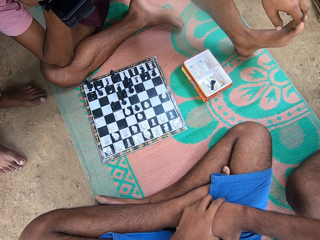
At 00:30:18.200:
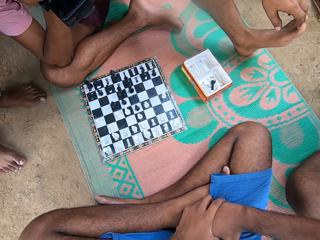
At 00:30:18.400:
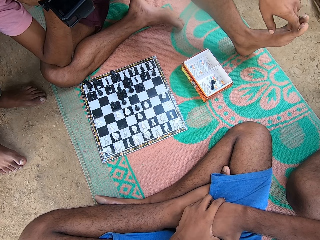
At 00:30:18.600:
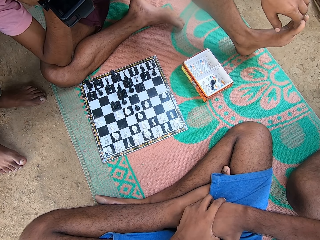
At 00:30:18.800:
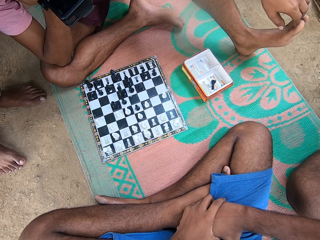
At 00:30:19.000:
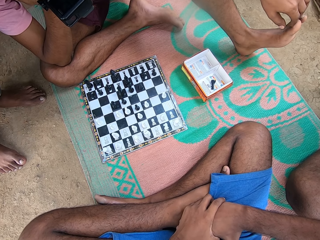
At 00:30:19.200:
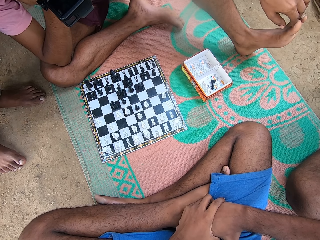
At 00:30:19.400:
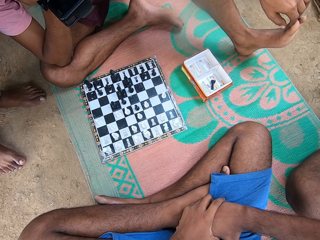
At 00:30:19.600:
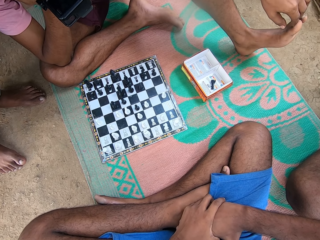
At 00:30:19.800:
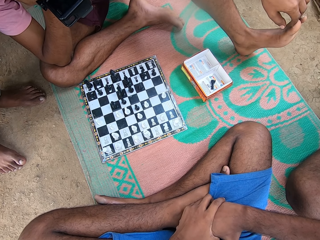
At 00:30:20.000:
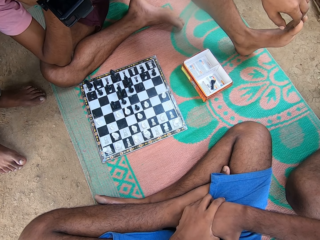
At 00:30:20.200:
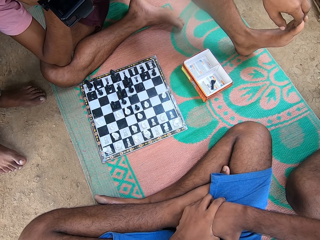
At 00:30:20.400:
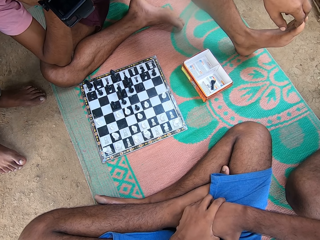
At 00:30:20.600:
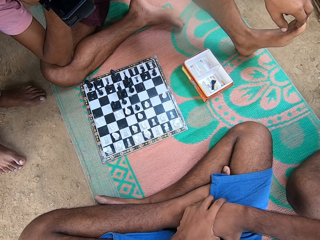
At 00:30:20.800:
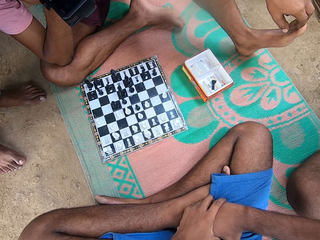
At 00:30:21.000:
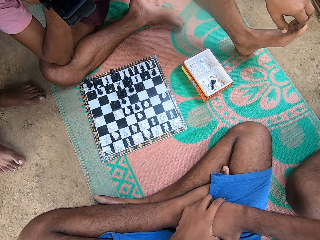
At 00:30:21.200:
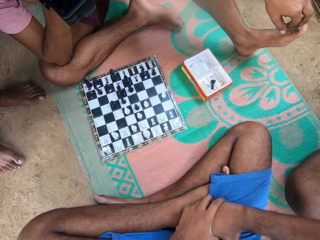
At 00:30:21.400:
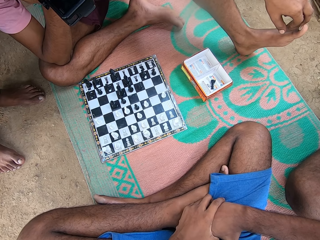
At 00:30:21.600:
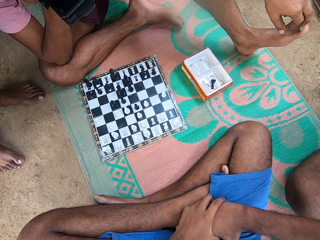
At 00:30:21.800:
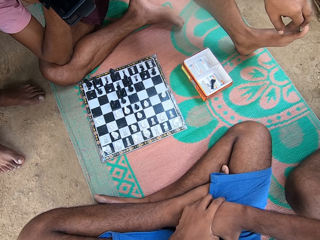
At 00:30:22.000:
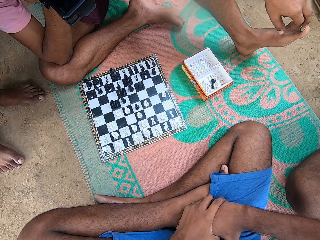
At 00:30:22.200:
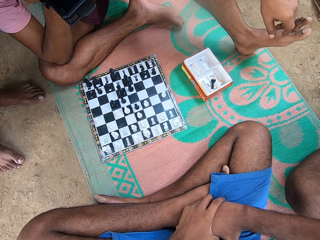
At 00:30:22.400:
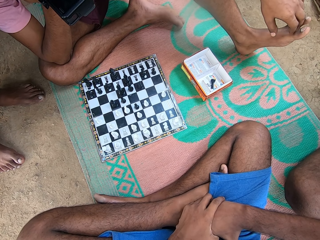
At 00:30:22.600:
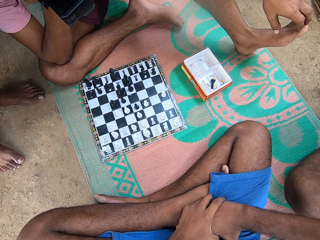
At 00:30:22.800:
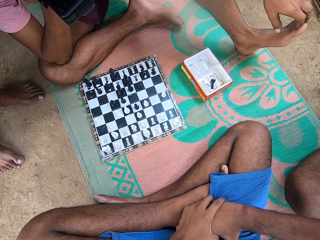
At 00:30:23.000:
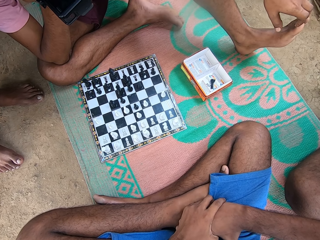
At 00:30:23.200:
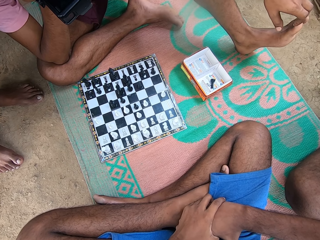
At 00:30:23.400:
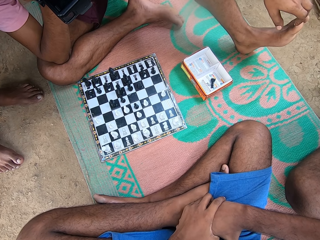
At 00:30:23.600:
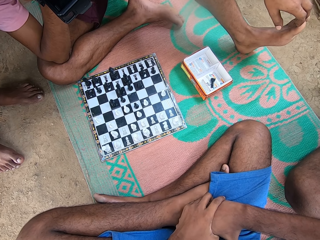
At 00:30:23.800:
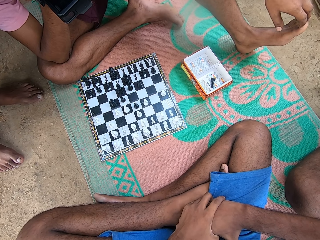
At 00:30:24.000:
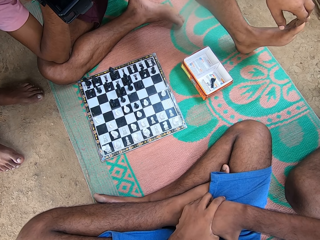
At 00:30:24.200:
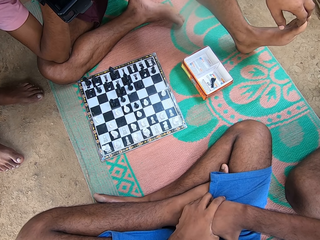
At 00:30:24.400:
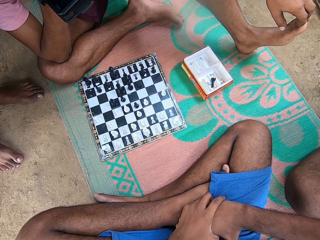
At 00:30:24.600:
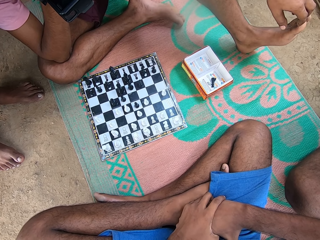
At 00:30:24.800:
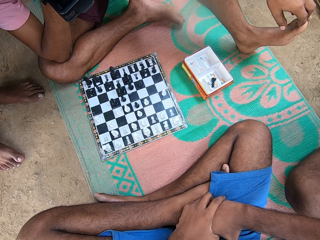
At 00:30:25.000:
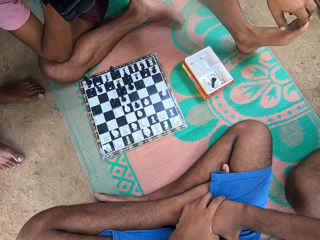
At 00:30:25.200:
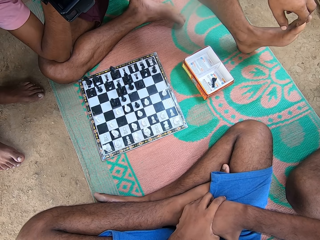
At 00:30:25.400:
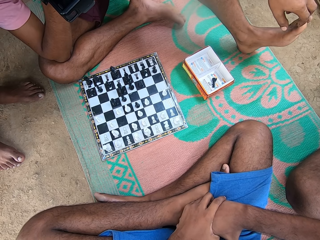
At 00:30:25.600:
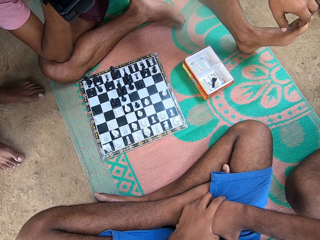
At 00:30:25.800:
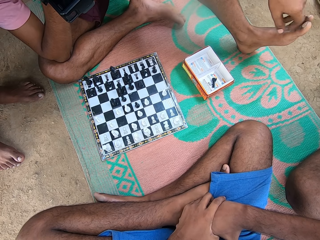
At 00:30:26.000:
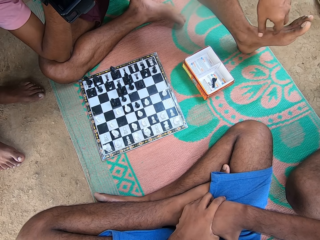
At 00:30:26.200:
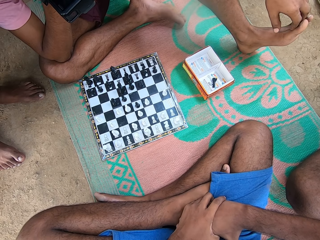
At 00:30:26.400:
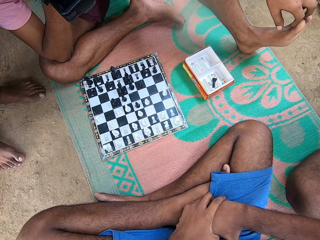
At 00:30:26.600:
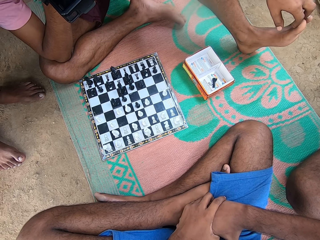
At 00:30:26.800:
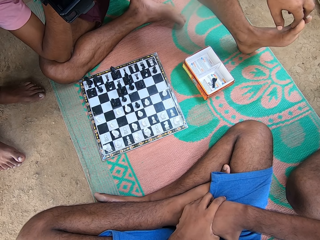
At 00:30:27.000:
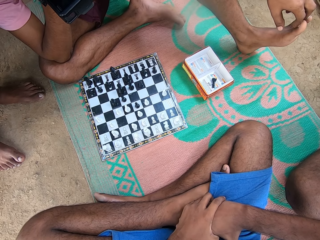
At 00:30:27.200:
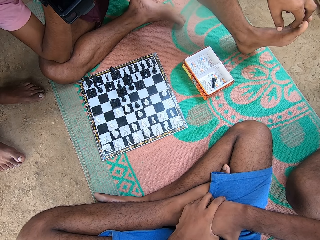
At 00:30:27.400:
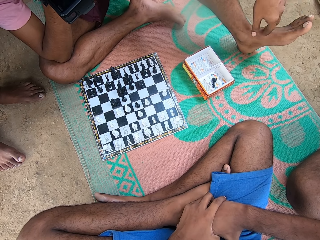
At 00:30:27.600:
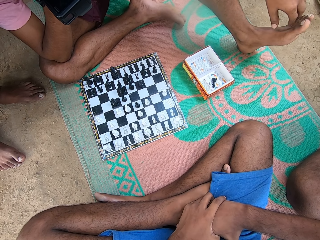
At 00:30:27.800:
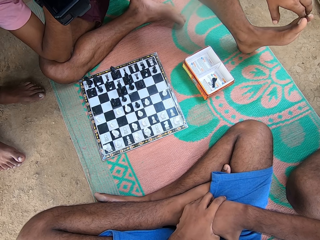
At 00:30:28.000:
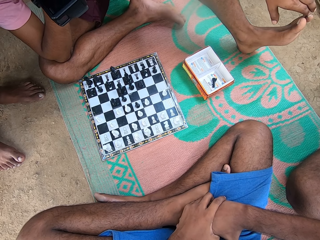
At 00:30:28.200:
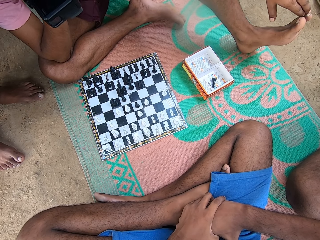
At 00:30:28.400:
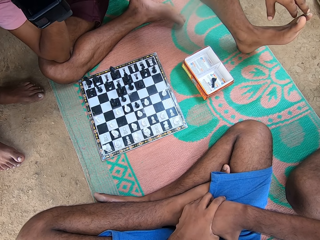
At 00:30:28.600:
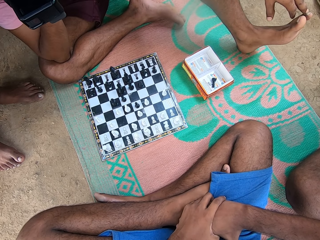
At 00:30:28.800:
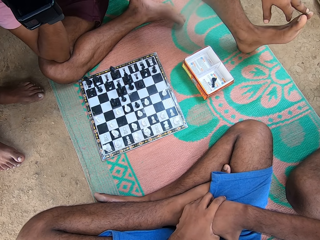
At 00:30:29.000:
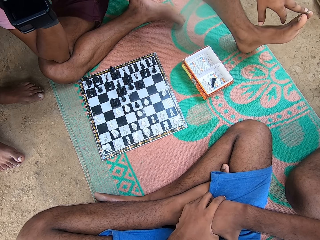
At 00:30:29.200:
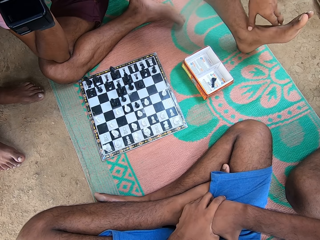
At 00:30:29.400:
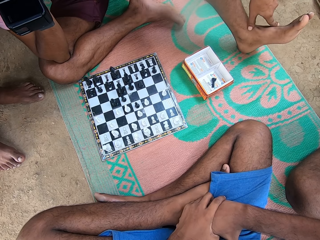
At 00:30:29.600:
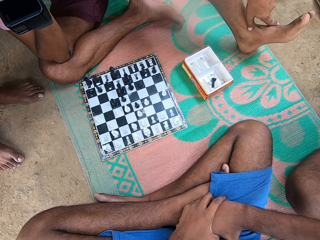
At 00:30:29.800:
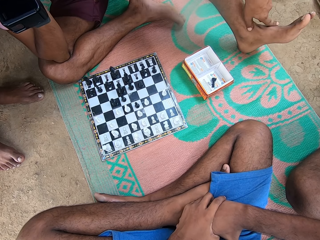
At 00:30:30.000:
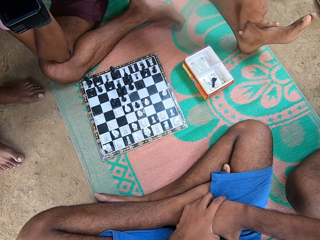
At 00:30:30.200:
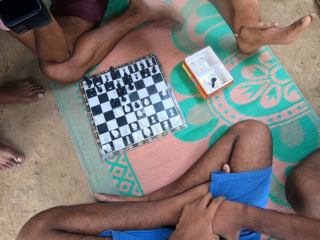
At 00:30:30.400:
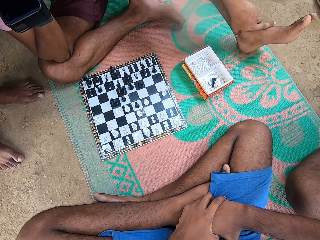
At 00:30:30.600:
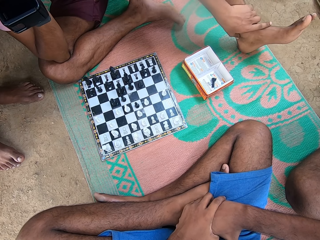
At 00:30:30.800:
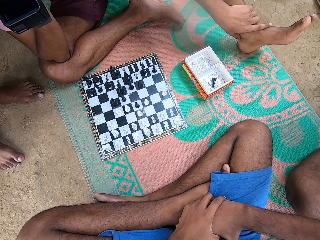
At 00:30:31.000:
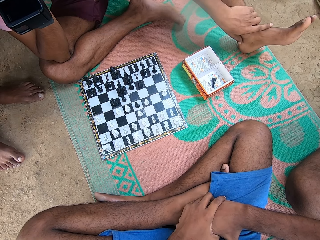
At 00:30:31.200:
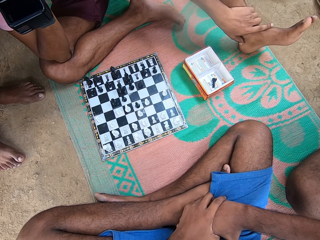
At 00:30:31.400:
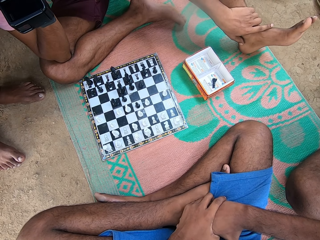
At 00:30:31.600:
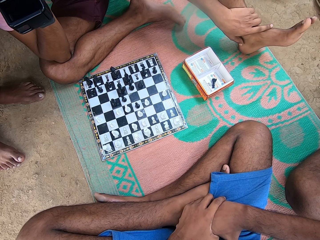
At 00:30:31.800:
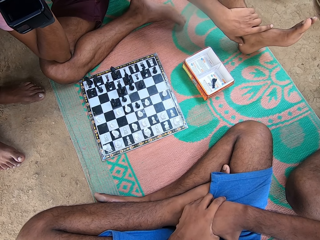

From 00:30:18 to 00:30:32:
The camera wearer moves the toe. A man moves the hand. He touches his leg.

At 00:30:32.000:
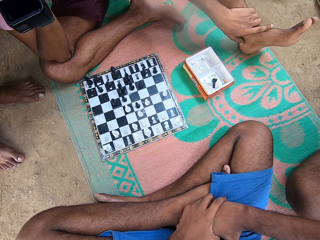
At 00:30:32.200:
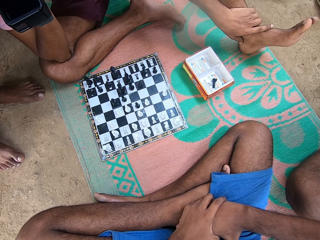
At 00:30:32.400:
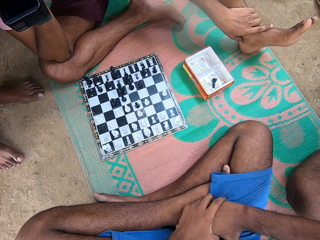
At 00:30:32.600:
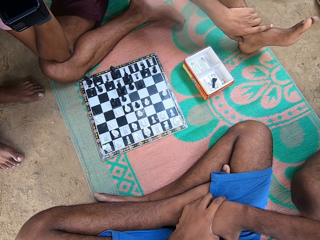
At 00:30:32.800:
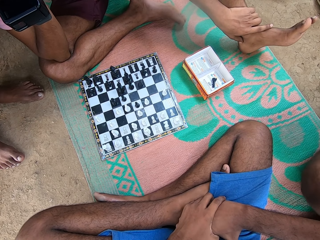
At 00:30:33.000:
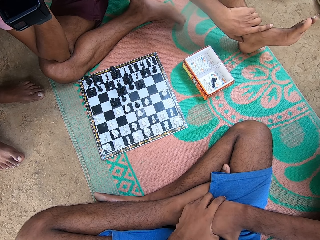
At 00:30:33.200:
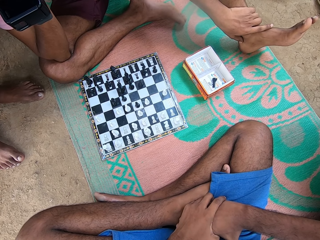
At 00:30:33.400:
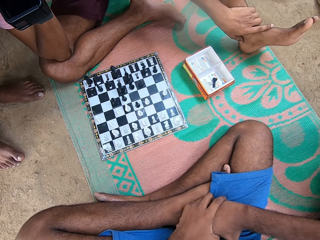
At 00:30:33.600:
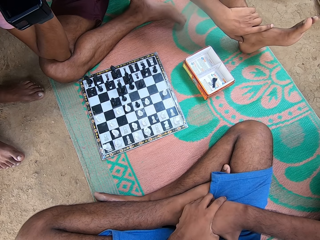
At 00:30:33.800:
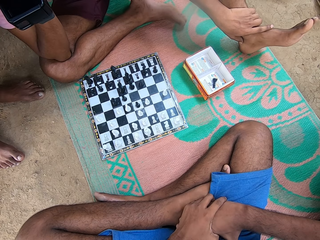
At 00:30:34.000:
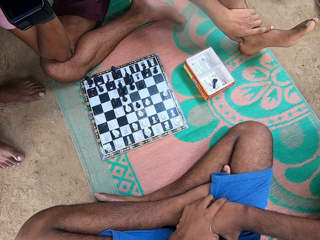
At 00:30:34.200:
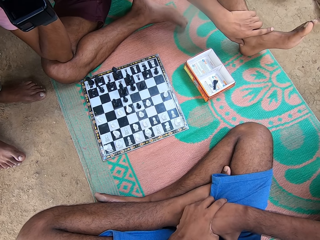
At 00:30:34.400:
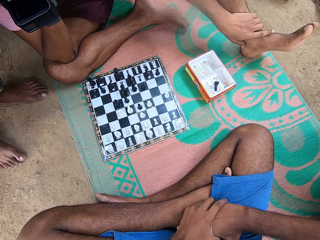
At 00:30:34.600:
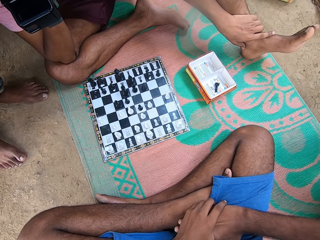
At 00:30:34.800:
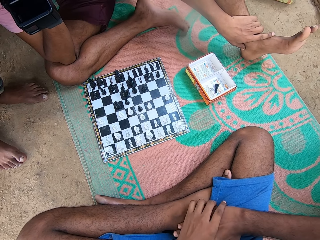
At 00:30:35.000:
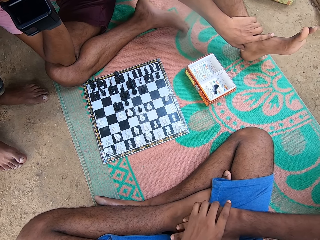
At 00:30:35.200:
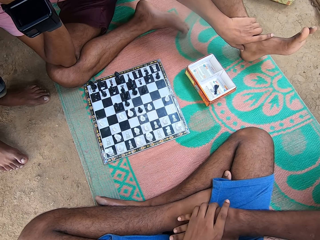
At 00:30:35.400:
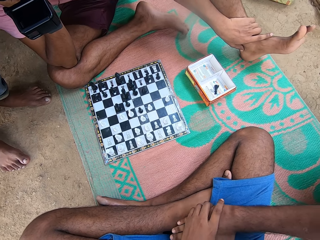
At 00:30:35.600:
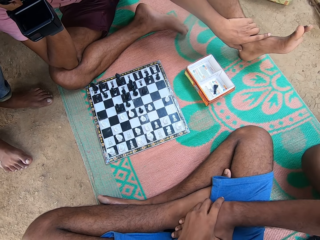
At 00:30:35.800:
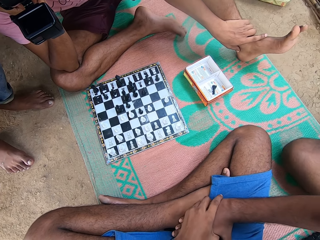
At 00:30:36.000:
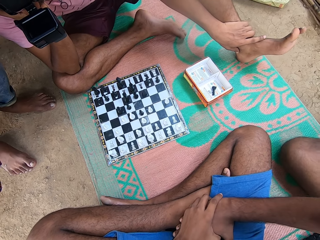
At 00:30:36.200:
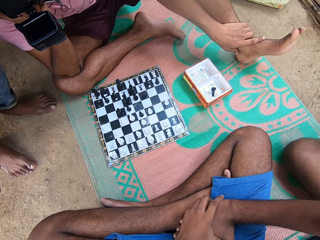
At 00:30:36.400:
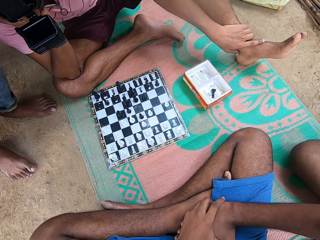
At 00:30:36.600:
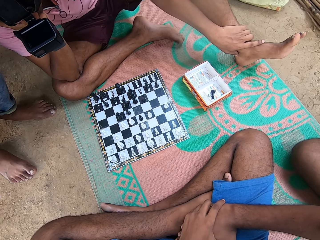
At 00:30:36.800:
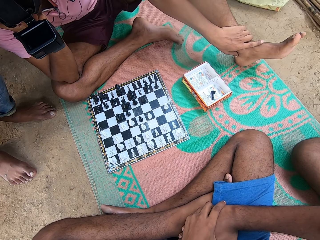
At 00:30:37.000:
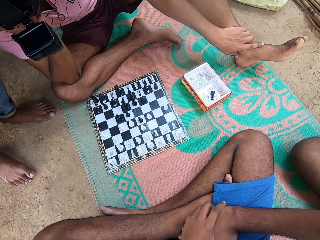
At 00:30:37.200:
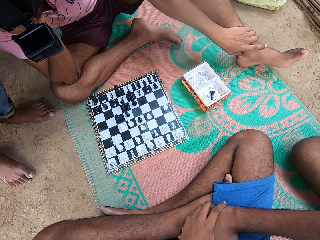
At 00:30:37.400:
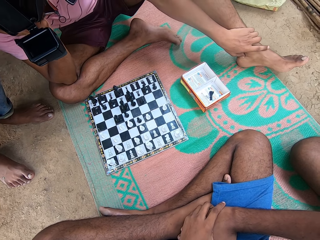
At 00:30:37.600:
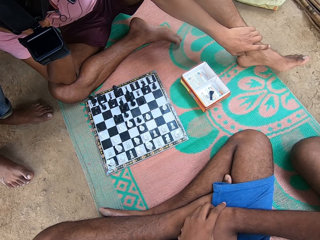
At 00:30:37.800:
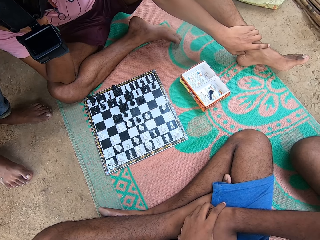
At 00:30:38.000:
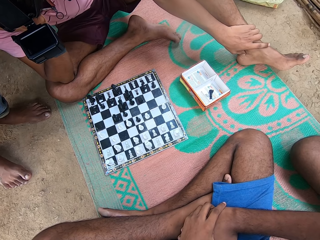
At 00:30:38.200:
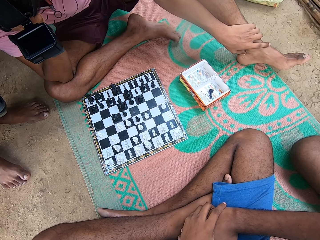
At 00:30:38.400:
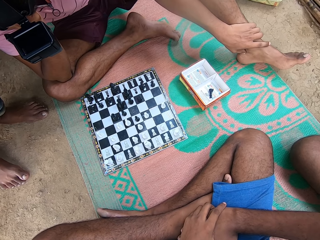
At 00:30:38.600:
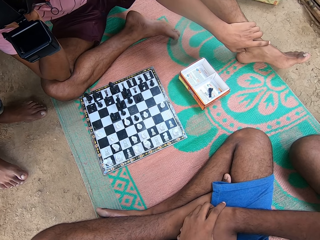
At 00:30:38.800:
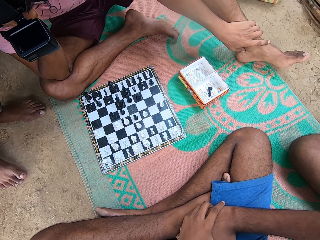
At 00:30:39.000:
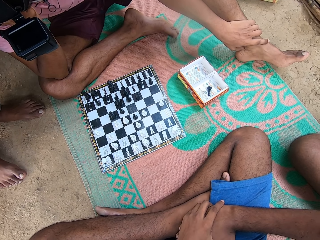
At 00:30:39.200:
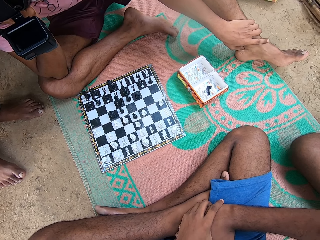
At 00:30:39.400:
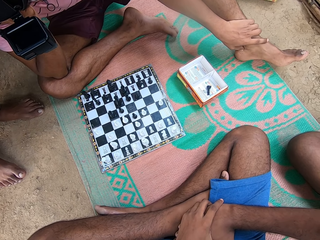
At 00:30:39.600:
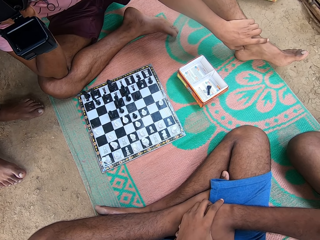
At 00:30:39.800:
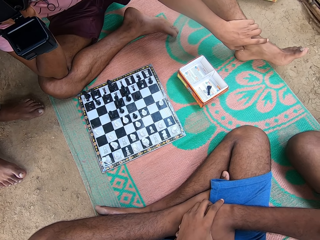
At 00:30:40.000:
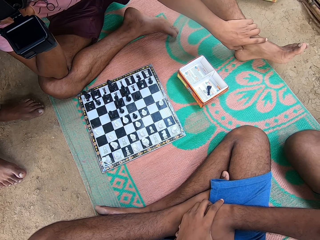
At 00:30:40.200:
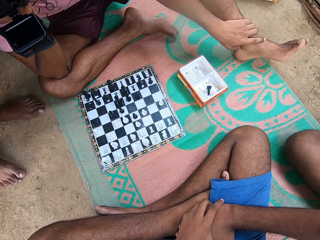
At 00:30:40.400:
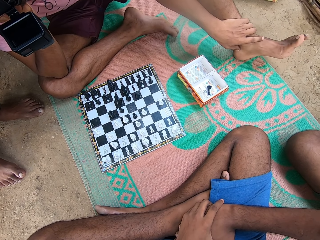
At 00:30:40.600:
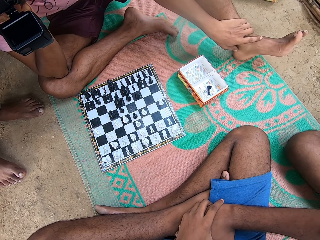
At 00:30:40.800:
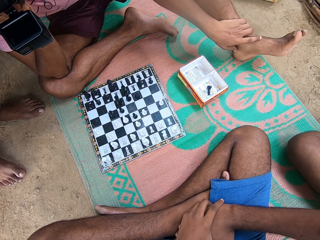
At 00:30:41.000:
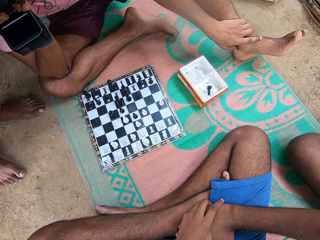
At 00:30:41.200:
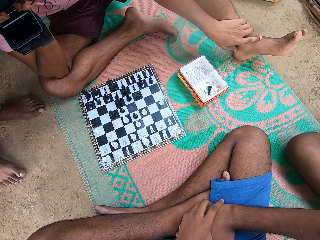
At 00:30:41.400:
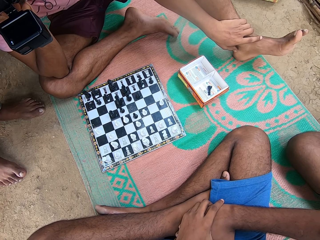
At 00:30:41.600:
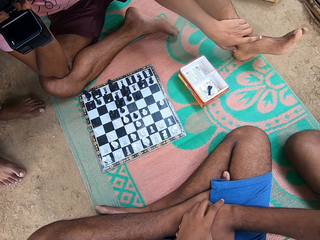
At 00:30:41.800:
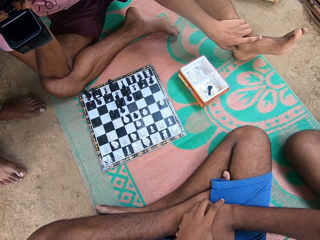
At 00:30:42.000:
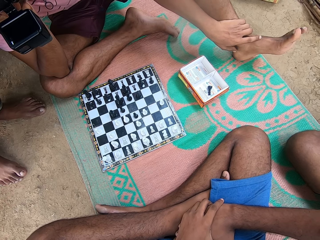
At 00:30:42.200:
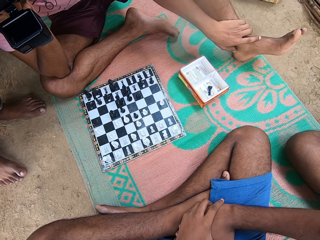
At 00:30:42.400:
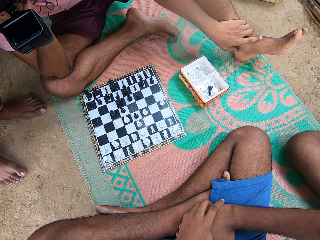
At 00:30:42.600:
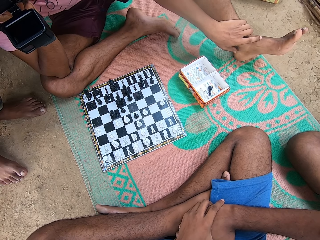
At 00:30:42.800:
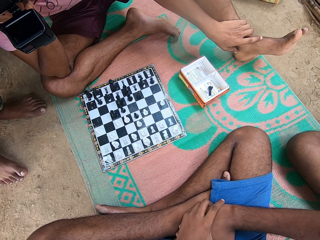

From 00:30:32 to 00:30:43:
A man moves the leg. Another man moves the leg. The camera wearer moves the hands. The other man moves the leg. The first man moves the knee. The other man moves the leg.
